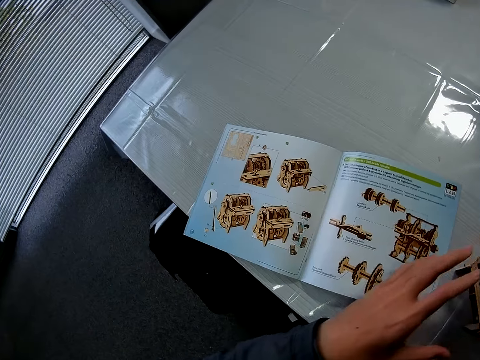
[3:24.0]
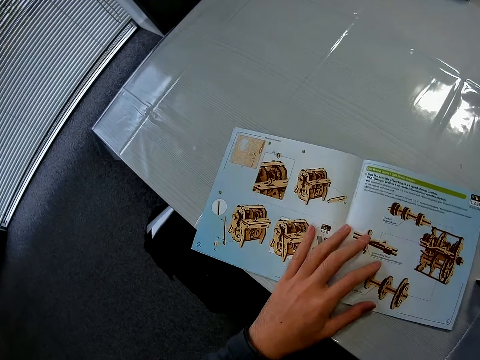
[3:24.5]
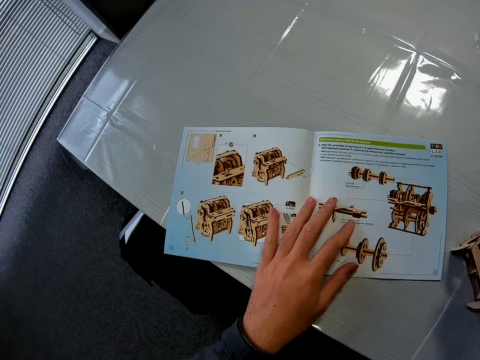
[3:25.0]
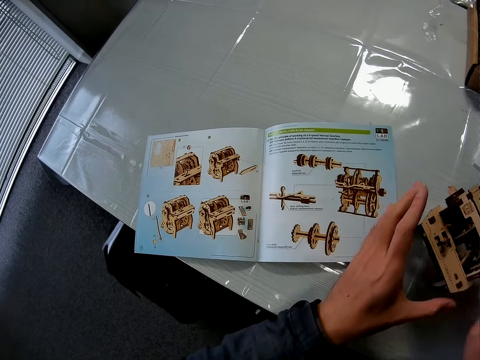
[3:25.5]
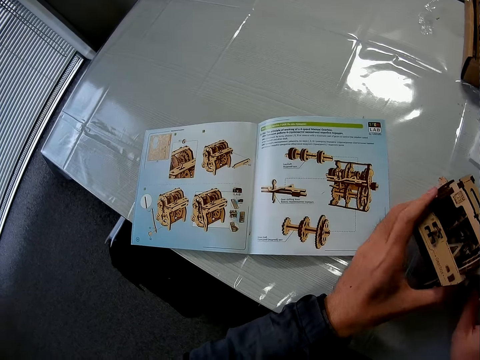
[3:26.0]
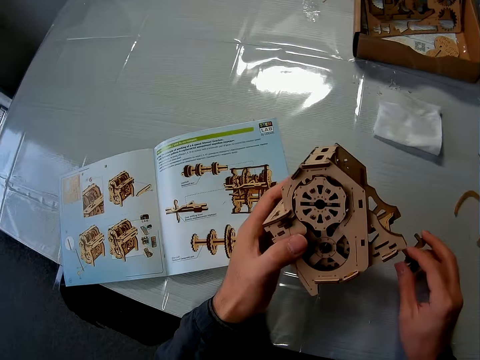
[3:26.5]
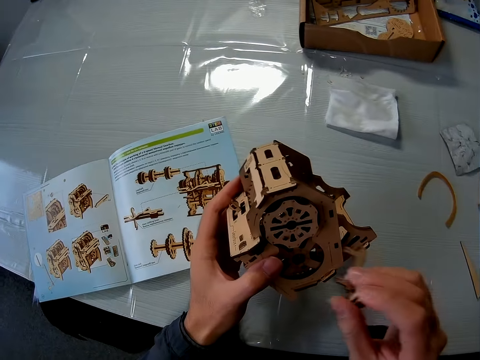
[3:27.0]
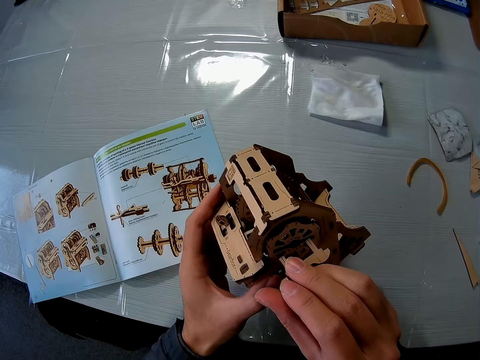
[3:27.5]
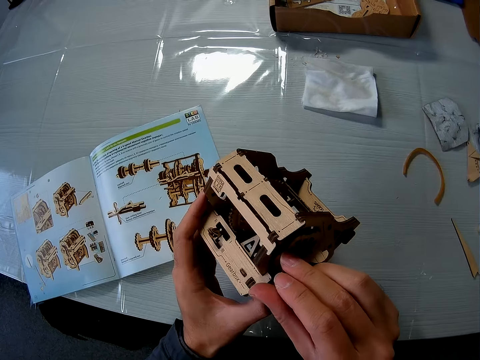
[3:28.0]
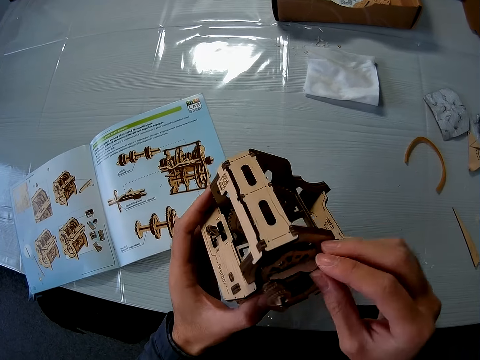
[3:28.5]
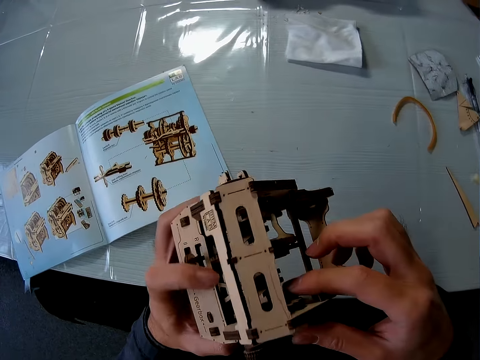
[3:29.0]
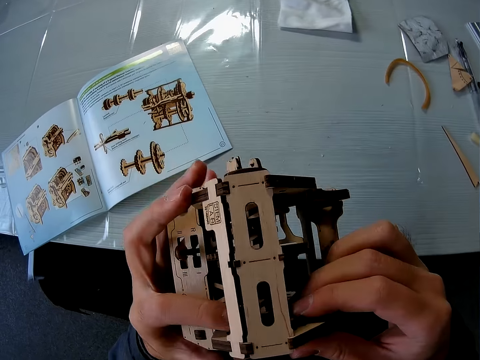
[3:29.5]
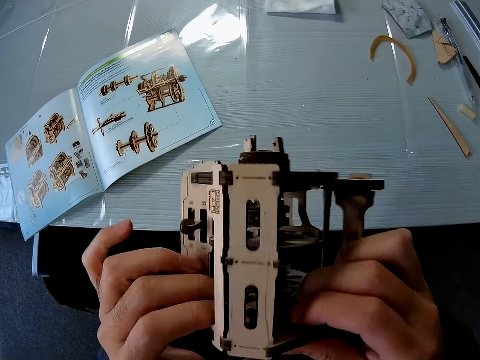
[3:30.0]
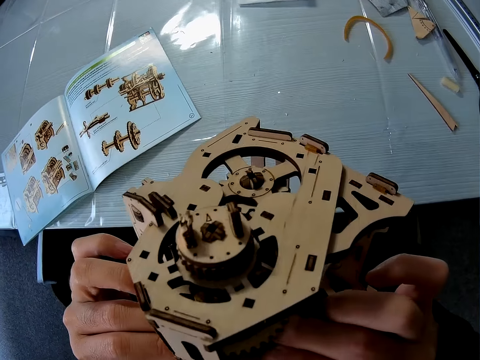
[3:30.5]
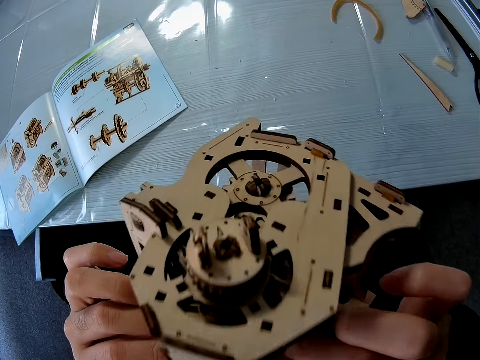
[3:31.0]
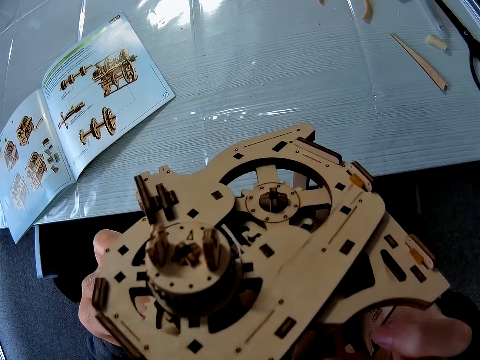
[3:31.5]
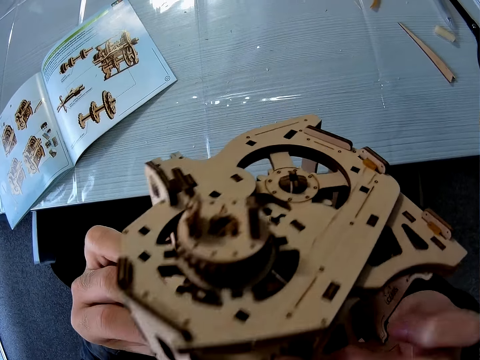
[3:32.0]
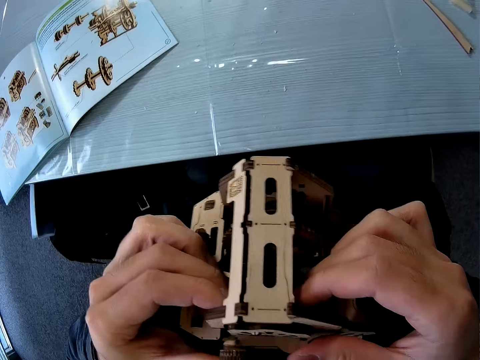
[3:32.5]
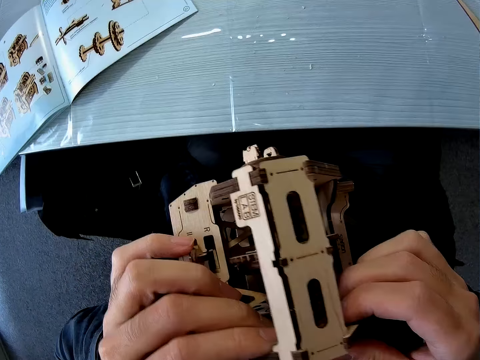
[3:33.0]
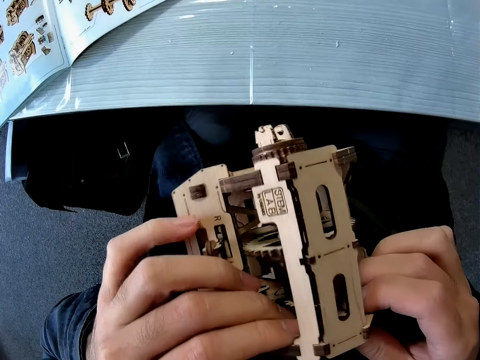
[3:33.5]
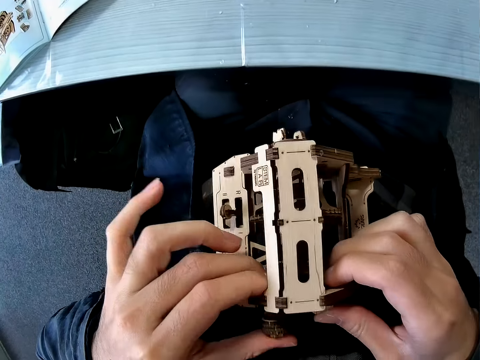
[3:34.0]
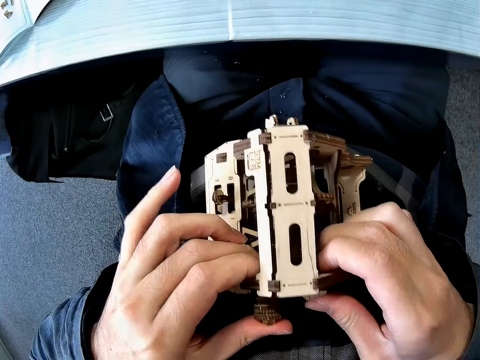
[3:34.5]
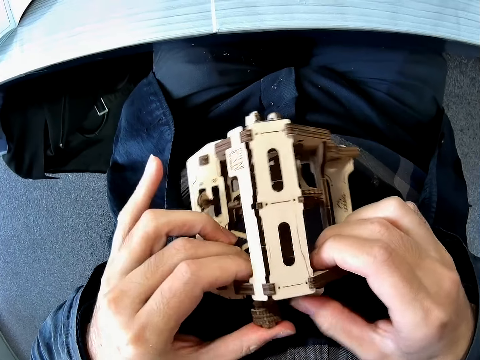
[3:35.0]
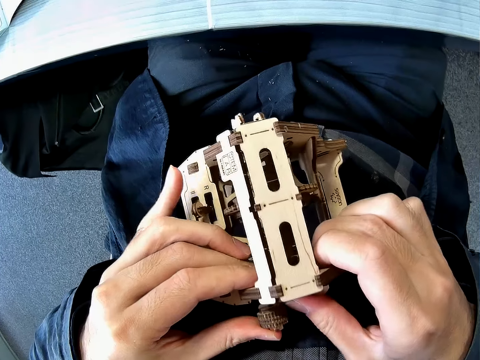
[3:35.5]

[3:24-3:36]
The camera wearer drops the cardboard structure on the table. They move the book. They touch the paper. They pick up the cardboard structure from the table. They take the piece. They join the piece of cardboard to the cardboard structure.

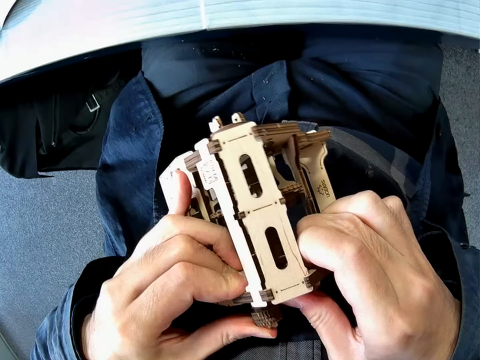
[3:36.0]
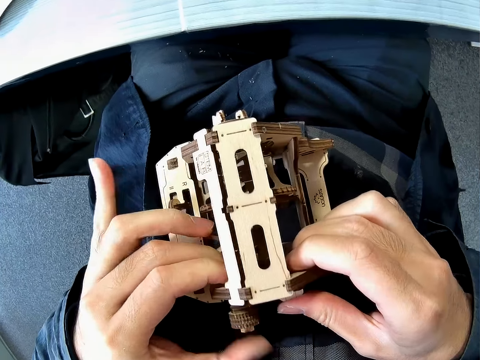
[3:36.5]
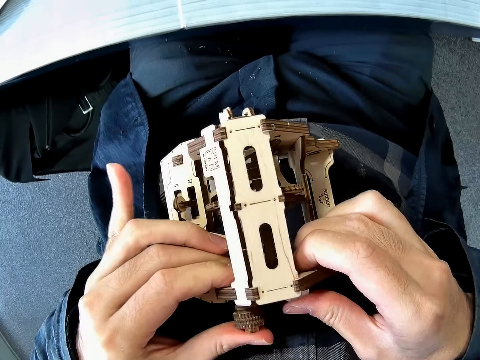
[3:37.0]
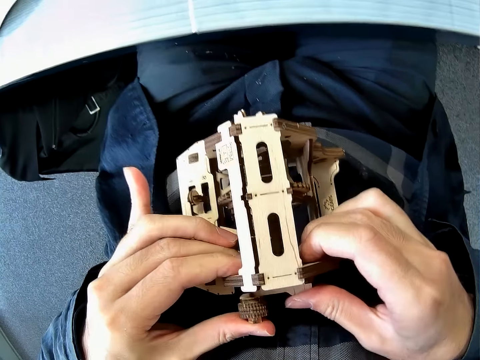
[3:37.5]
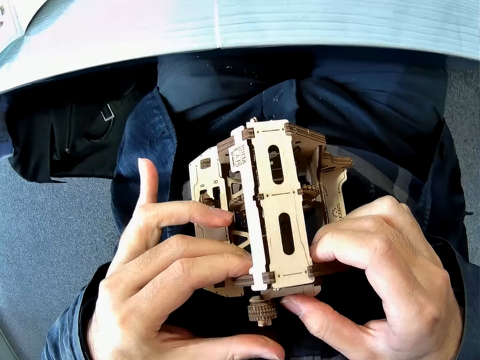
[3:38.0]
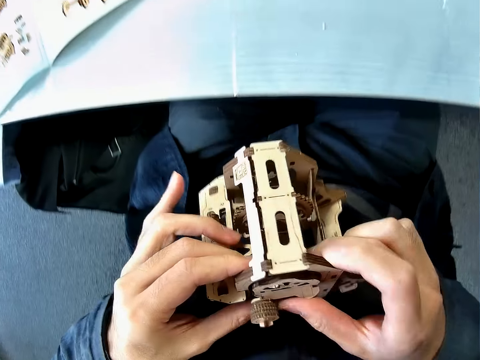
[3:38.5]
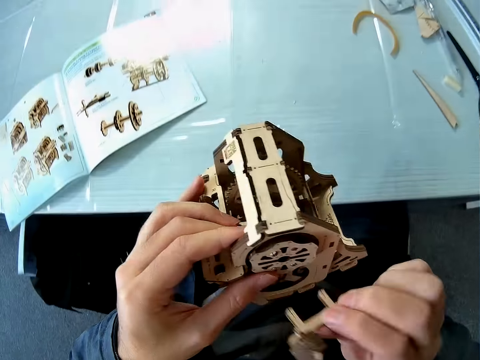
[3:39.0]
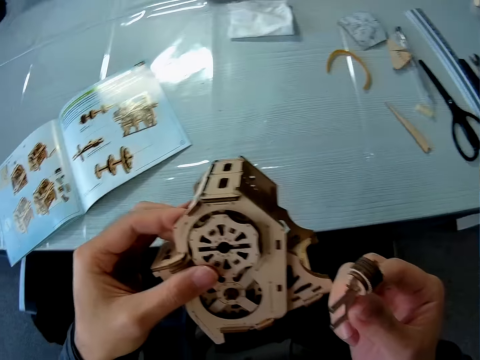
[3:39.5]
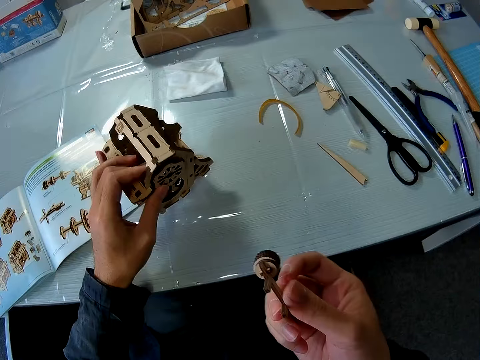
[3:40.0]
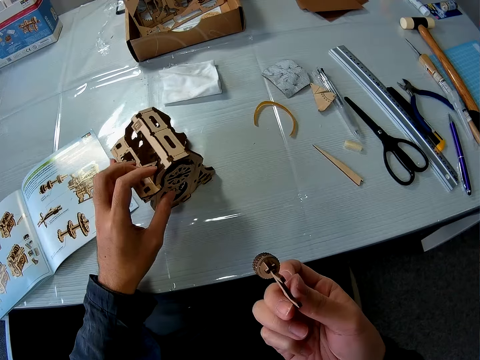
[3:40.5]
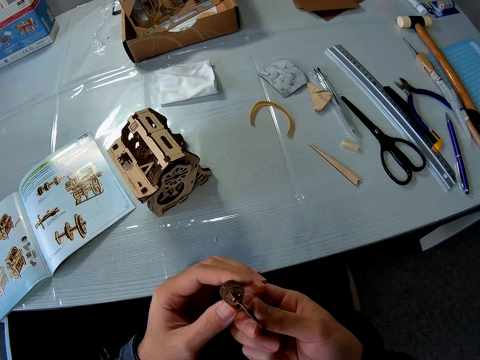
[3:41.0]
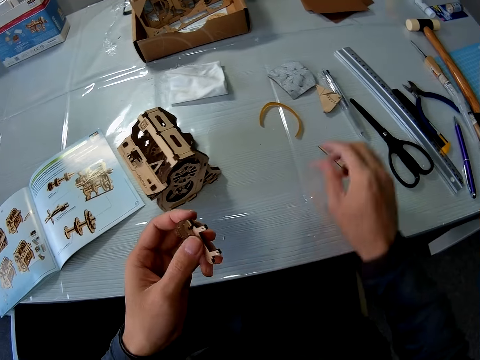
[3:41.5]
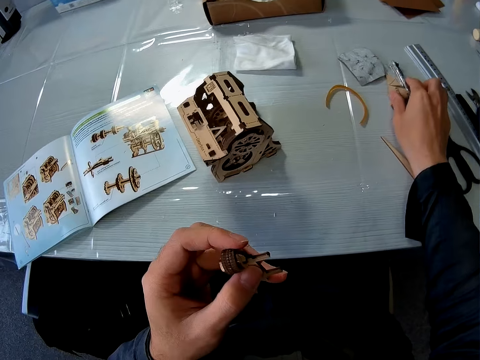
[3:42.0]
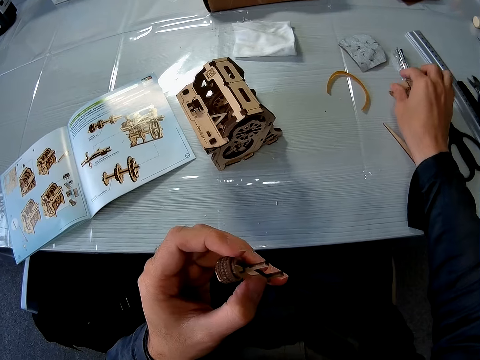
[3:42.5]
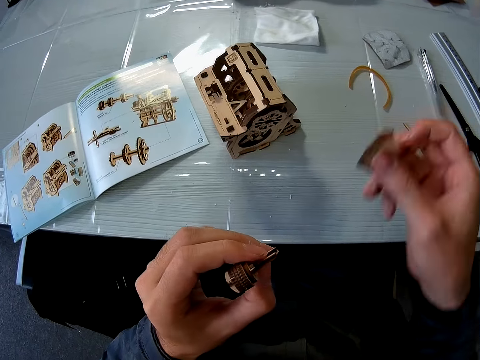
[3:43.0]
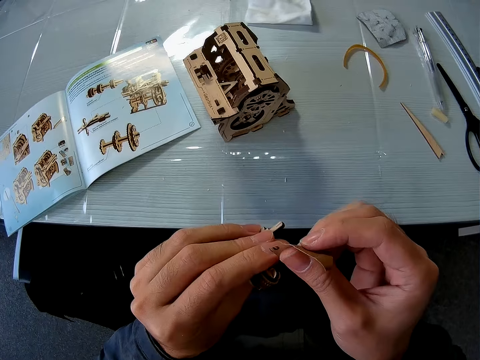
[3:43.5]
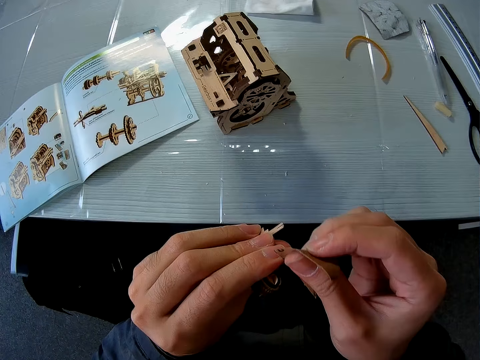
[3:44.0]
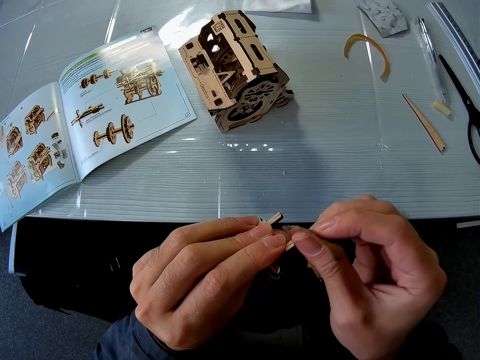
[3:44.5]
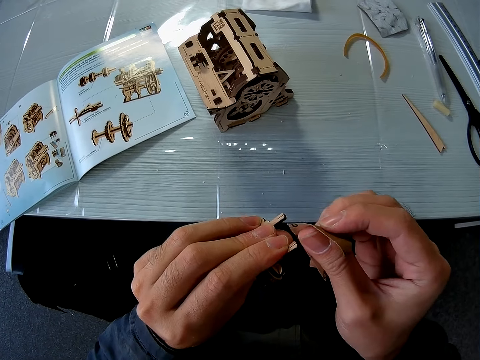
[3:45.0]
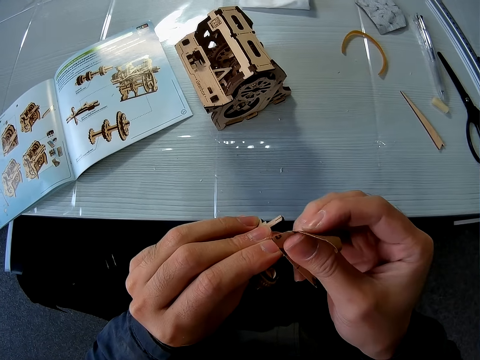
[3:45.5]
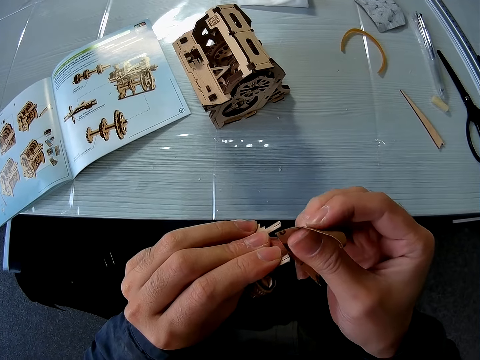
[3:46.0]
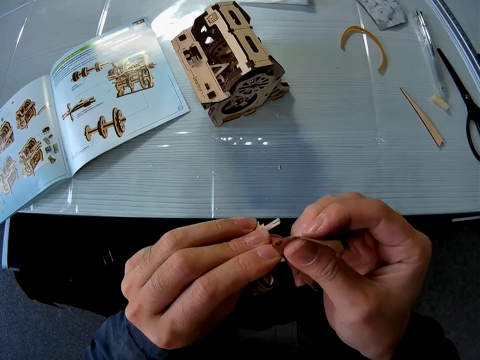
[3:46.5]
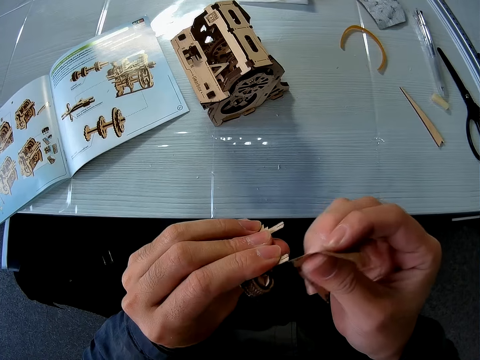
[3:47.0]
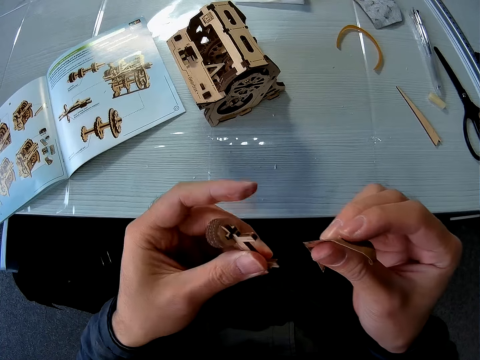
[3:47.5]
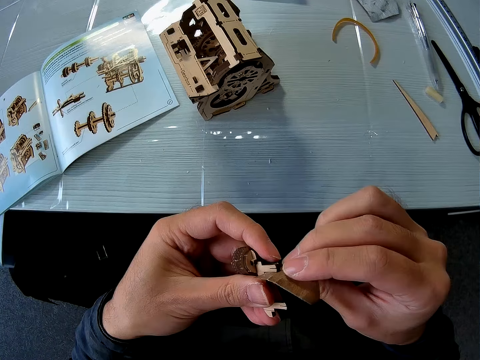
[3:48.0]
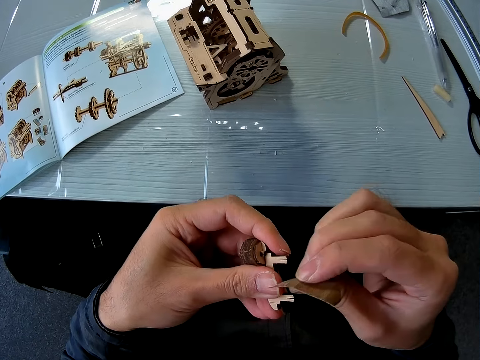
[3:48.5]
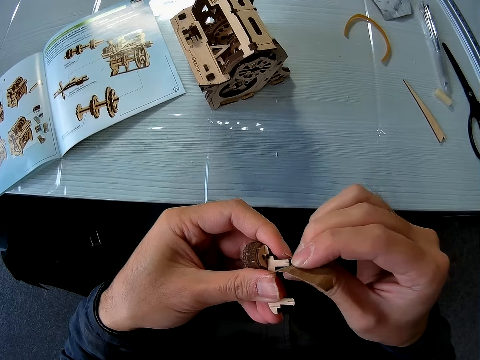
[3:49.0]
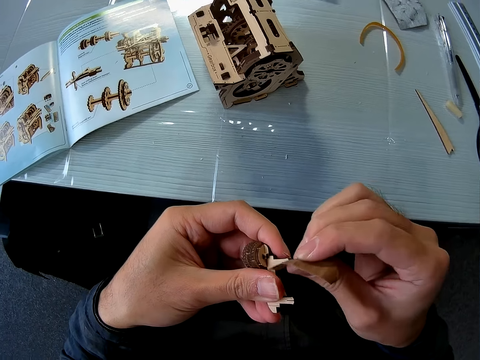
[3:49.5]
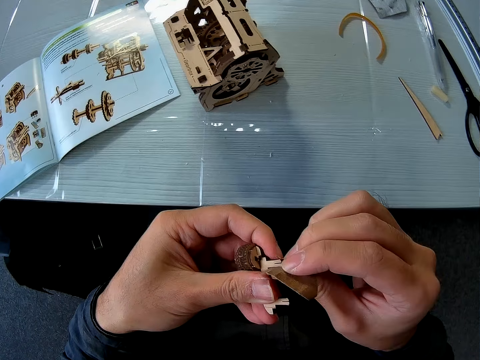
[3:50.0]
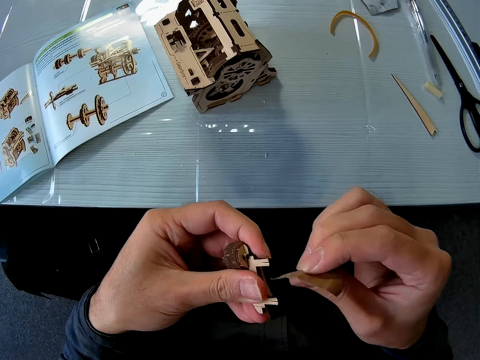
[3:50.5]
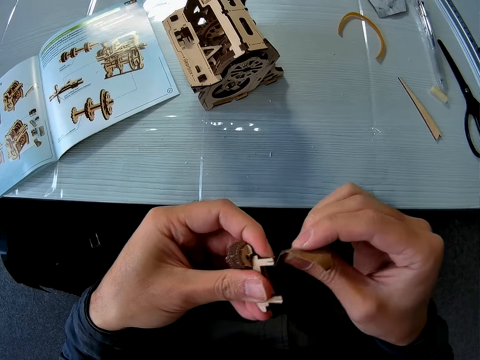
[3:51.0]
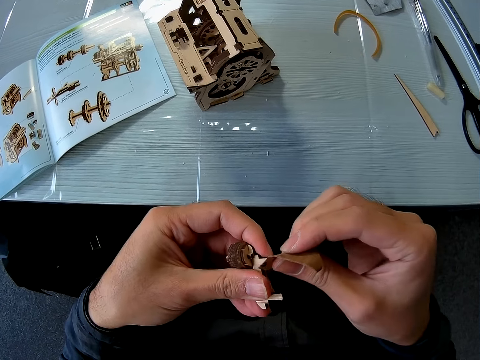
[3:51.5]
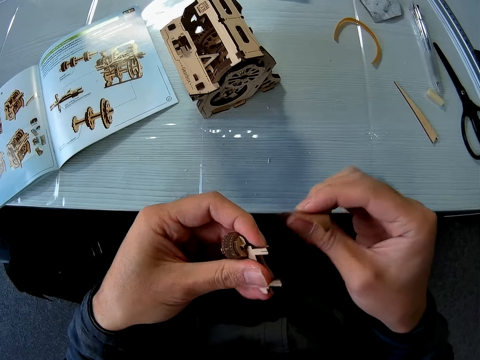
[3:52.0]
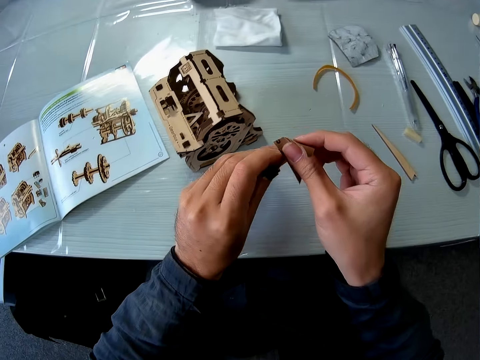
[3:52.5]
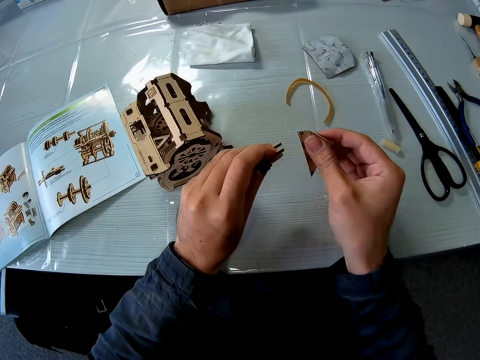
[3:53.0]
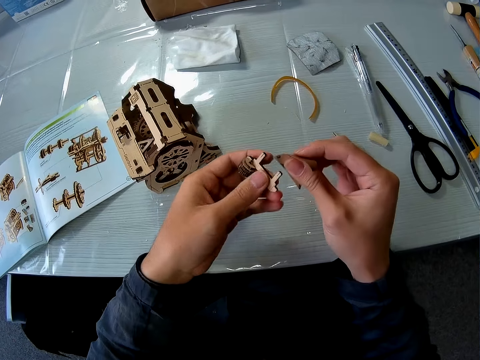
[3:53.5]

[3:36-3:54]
The camera wearer removes the piece of cardboard from the cardboard structure. They drop the cardboard structure on the table. They pick up the sandpaper from the table. They smoothen the piece of cardboard with the sandpaper.
